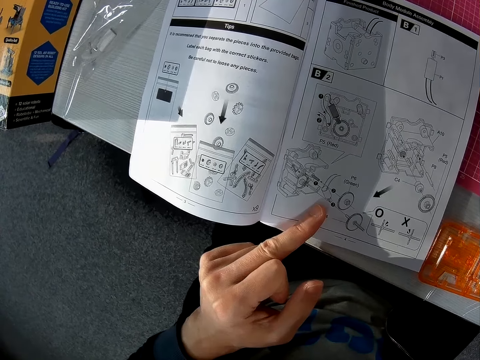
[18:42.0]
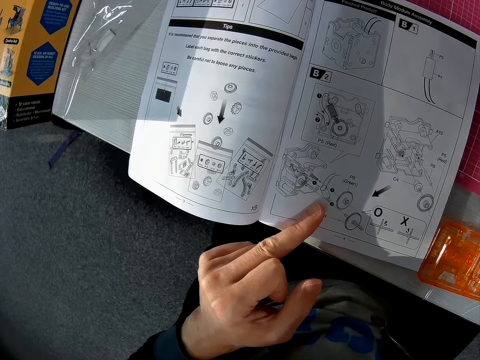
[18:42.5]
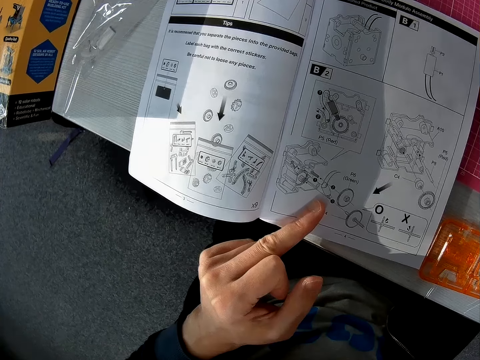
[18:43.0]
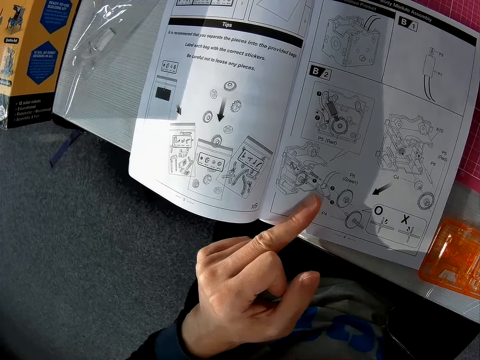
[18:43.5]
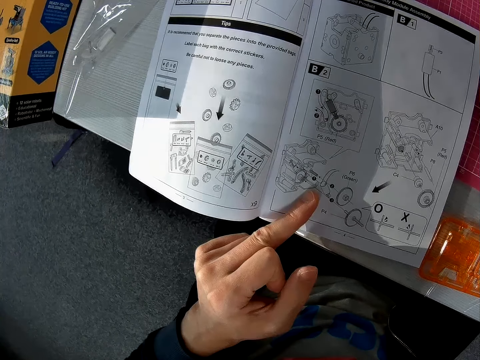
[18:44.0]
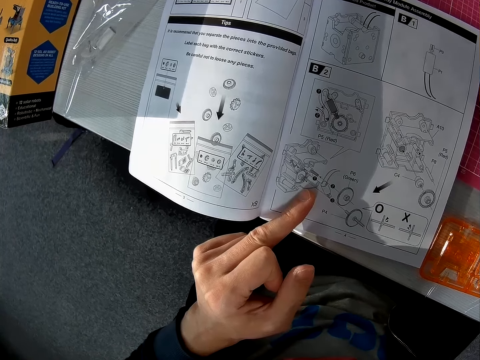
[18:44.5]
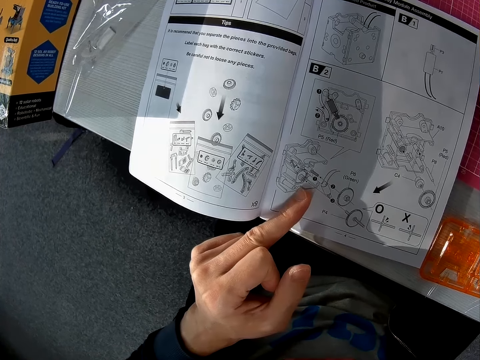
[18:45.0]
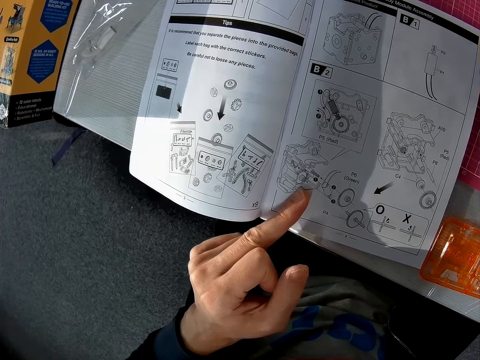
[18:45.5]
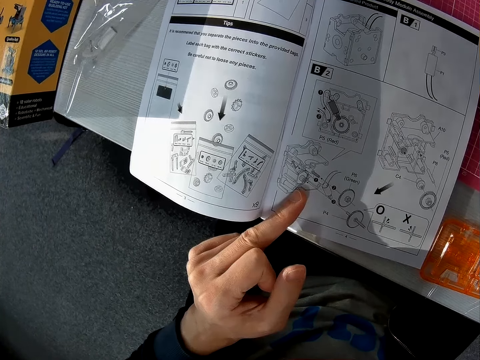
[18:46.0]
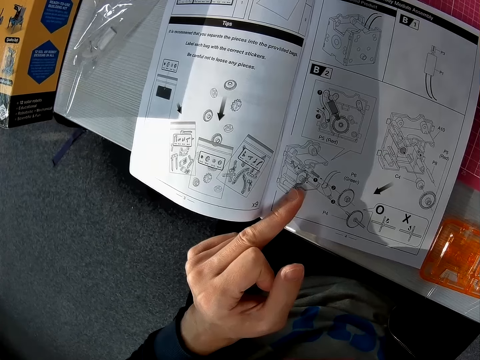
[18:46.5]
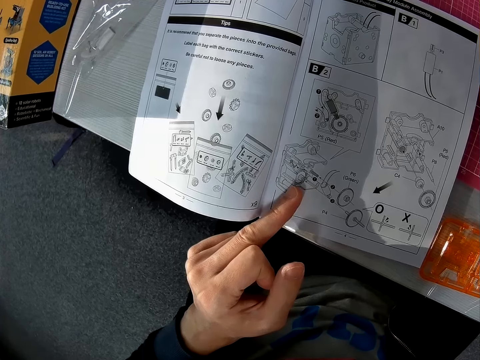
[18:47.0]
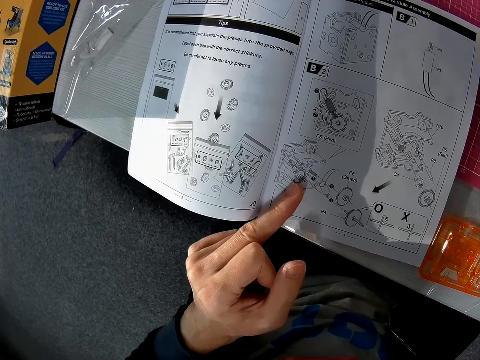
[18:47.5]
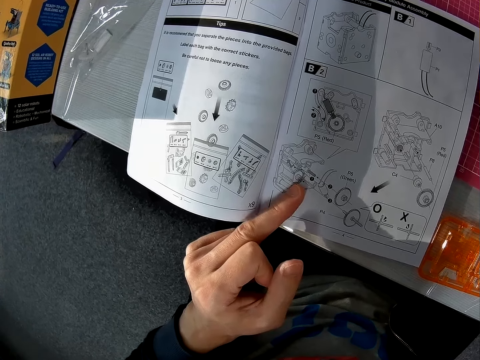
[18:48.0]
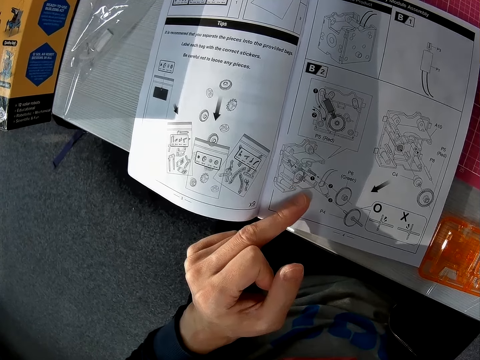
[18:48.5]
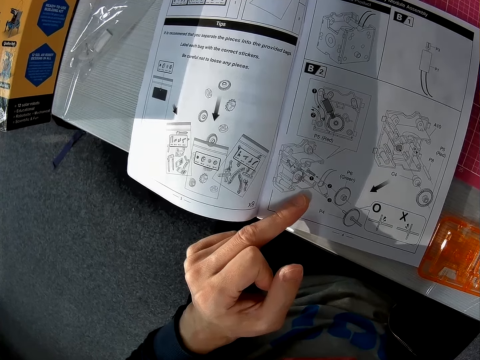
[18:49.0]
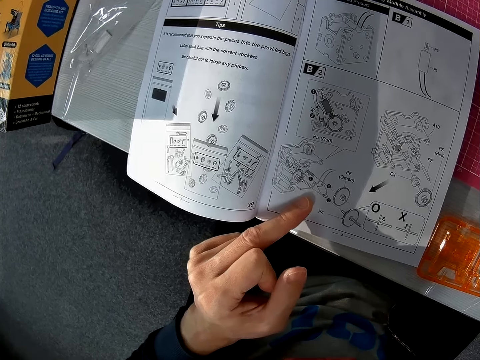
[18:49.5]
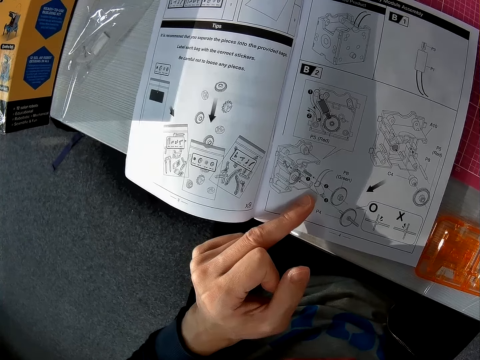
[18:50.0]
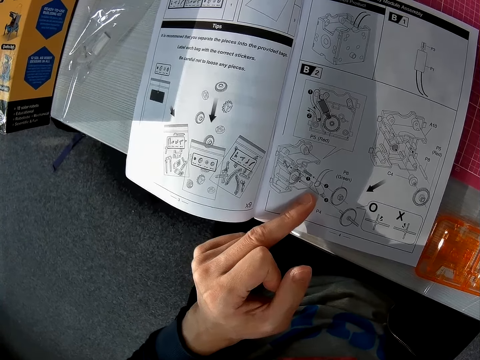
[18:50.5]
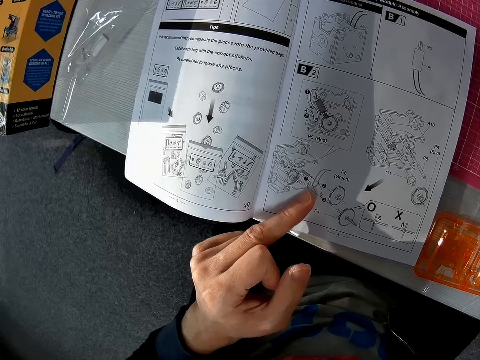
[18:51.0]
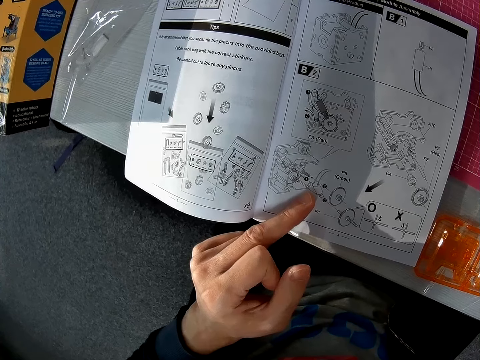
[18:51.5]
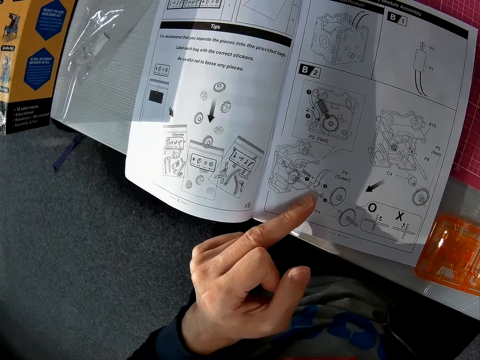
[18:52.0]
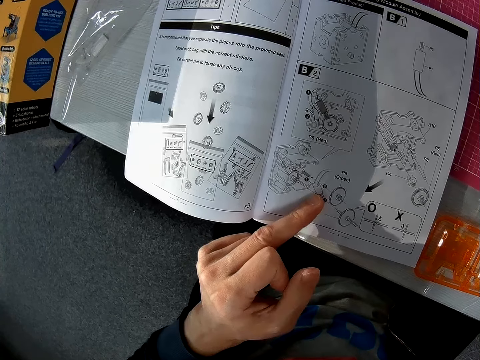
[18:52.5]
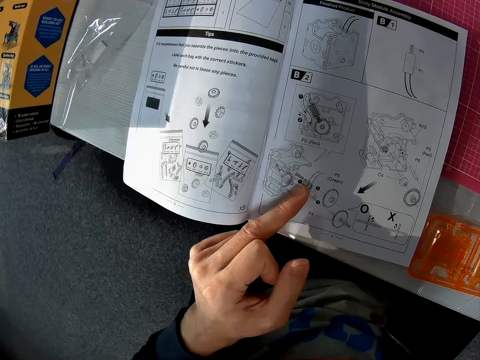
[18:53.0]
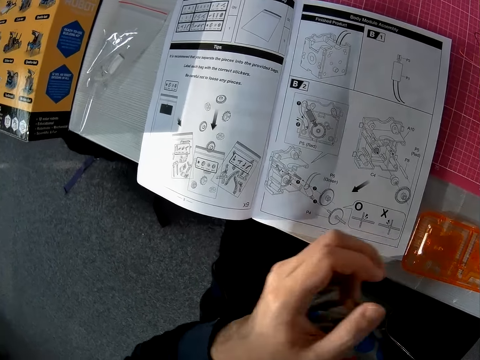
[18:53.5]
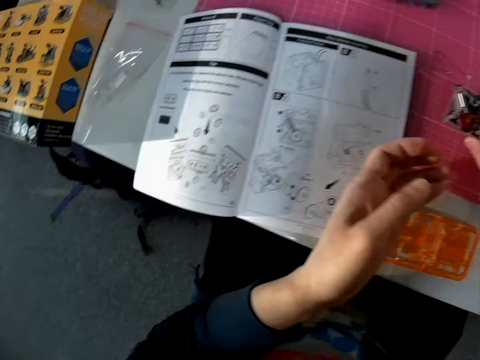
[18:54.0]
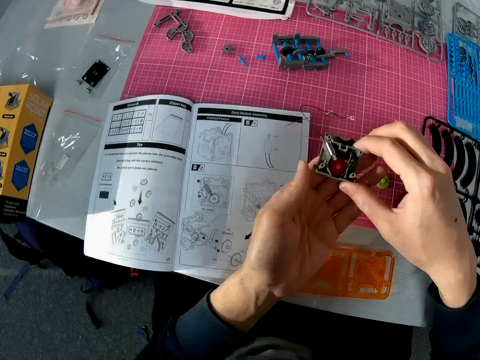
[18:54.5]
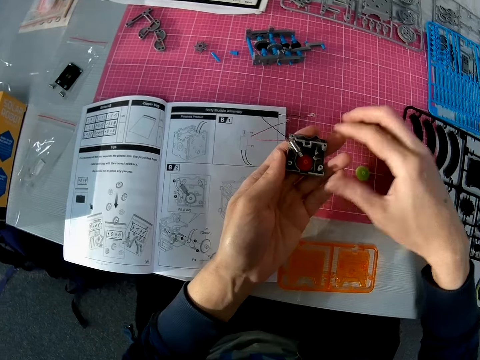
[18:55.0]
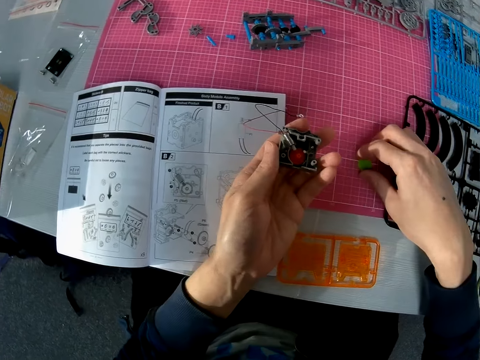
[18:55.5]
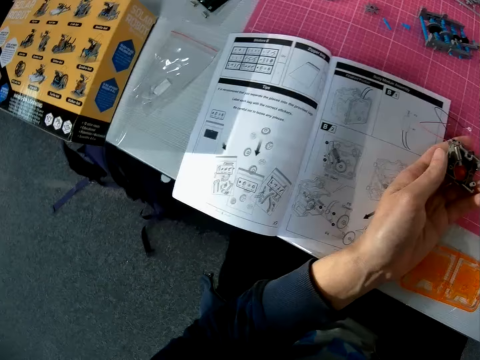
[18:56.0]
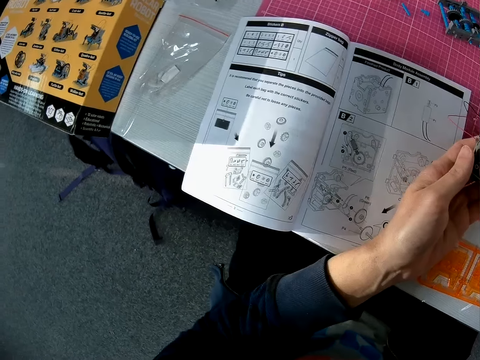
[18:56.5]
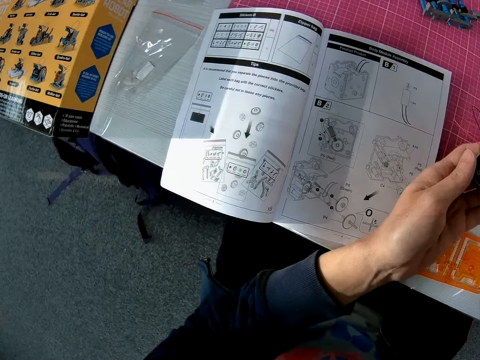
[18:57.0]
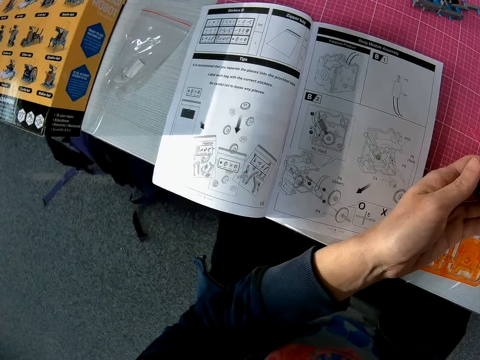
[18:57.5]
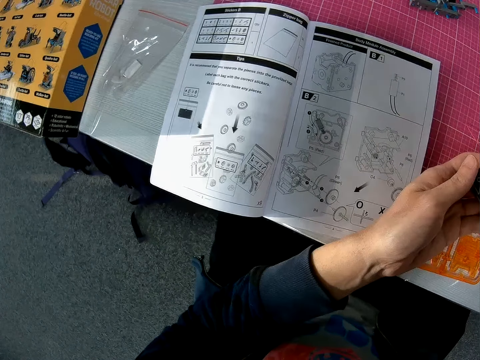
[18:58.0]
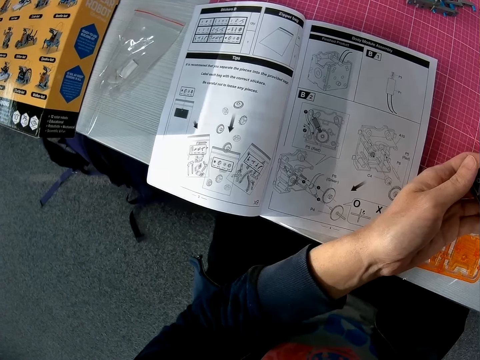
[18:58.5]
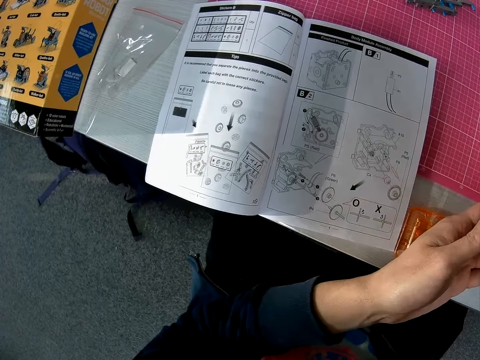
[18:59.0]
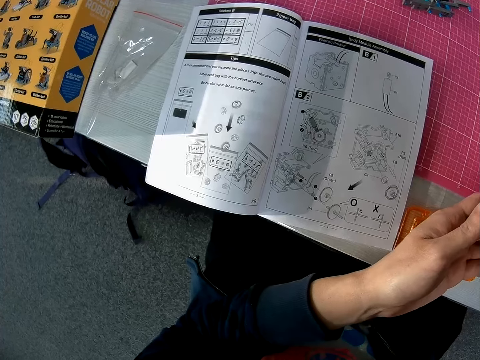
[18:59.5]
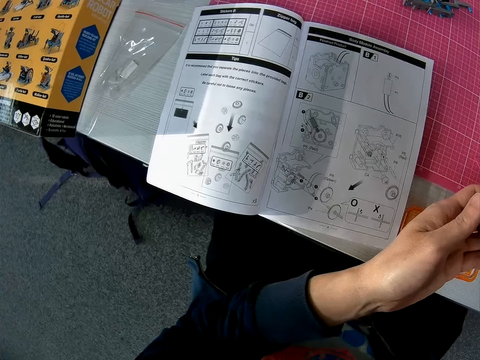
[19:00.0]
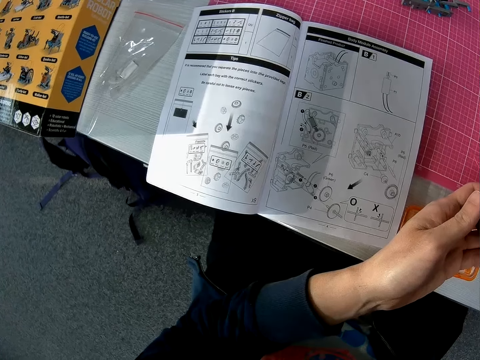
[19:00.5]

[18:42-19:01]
The camera wearer removes a hand from the manual. He passes an object or solar robot in his right hand to his left hand. He picks another object or green gear from the table with his right hand. He moves the solar robot. He moves the solar robot again.

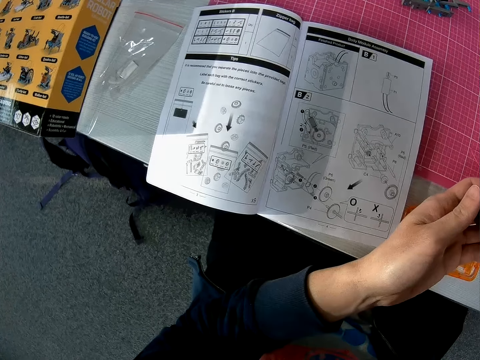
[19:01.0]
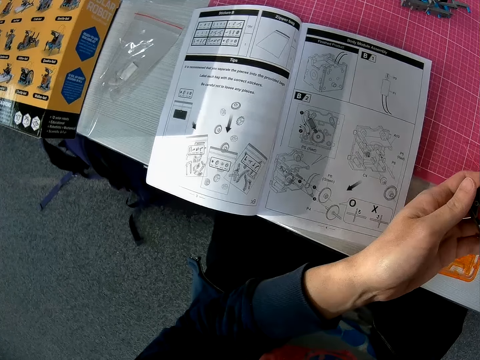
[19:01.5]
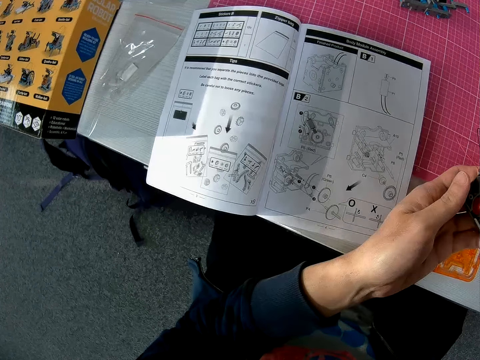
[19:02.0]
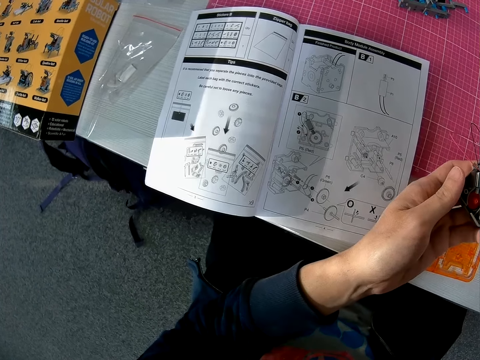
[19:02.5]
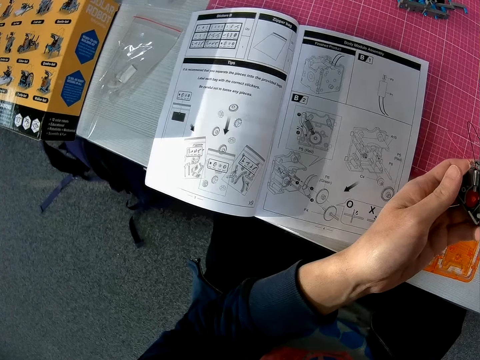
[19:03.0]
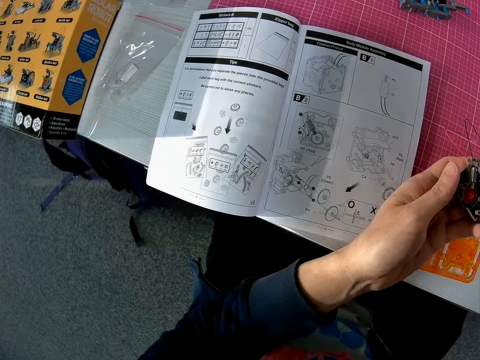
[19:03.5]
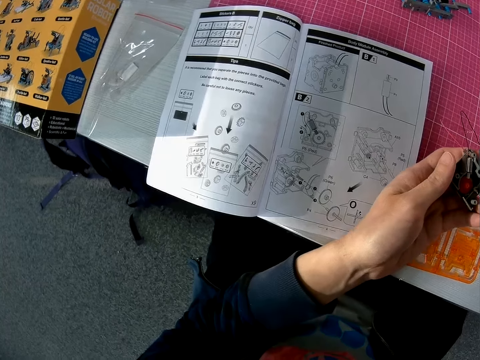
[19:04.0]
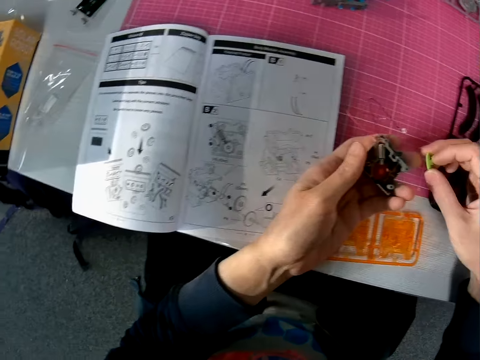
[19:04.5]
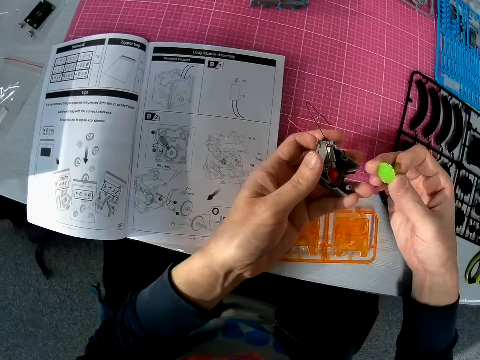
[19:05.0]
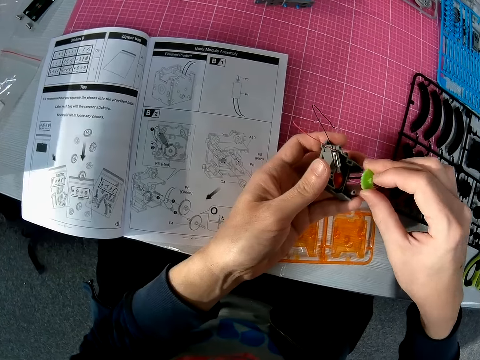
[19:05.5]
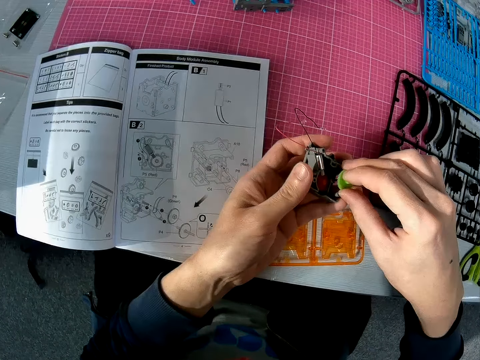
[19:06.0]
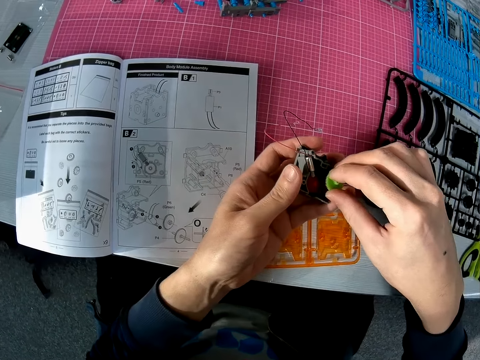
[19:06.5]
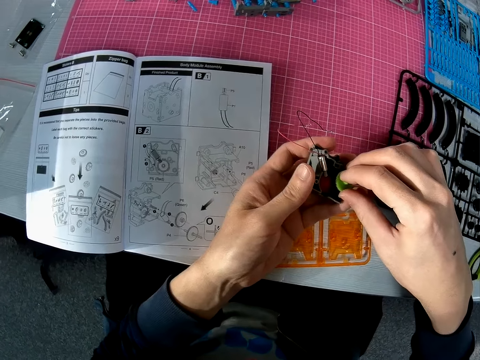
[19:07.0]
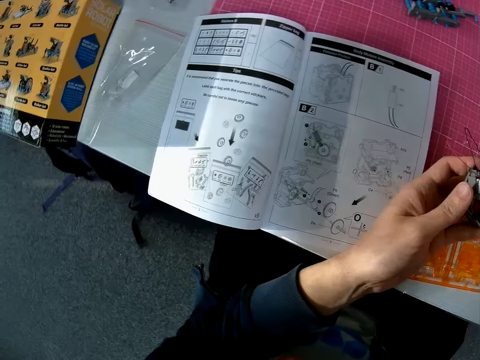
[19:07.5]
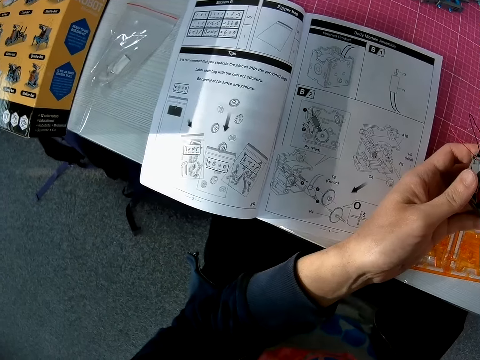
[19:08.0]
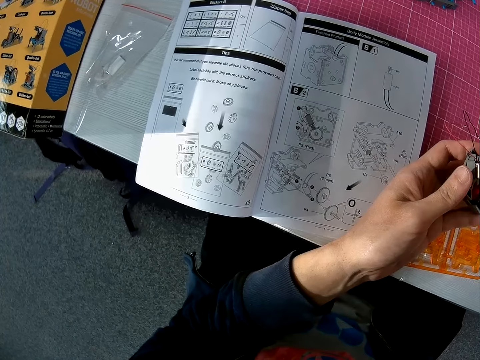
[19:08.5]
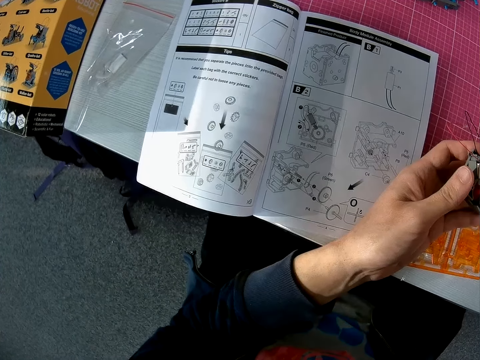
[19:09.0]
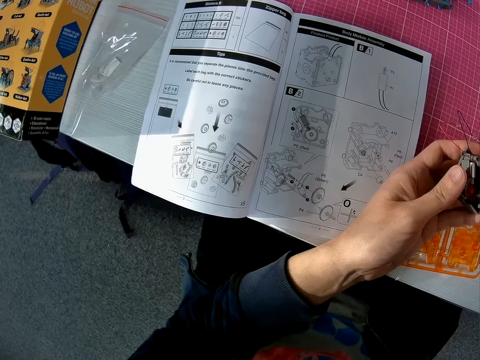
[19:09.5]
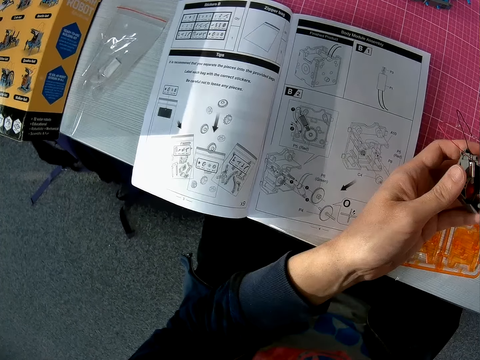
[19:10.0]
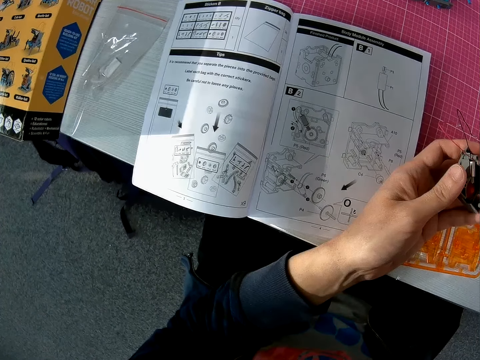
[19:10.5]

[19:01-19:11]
The camera wearer moves the solar robot. He lowers the solar robot. He fixes the object in his right hand to the object in his left hand.
